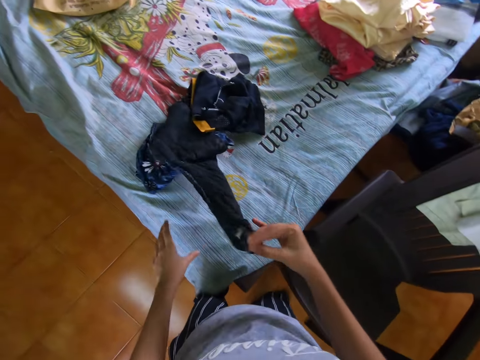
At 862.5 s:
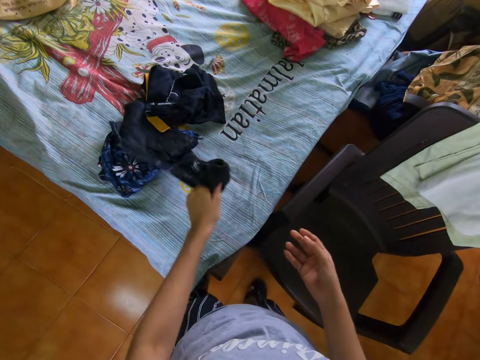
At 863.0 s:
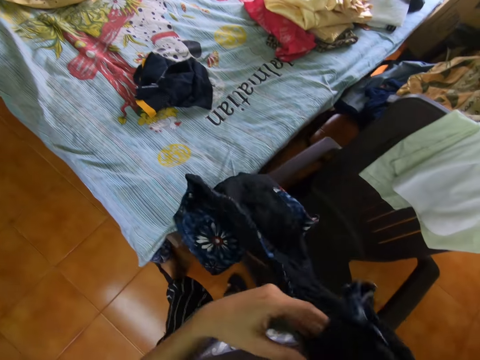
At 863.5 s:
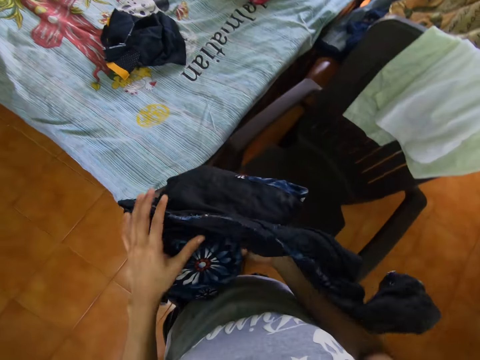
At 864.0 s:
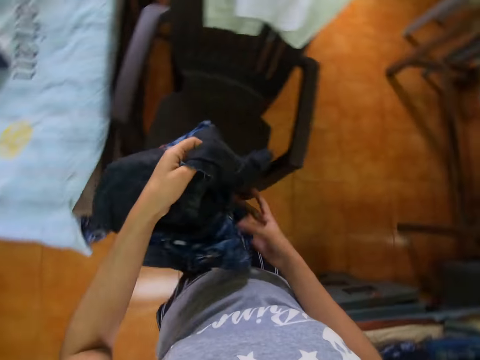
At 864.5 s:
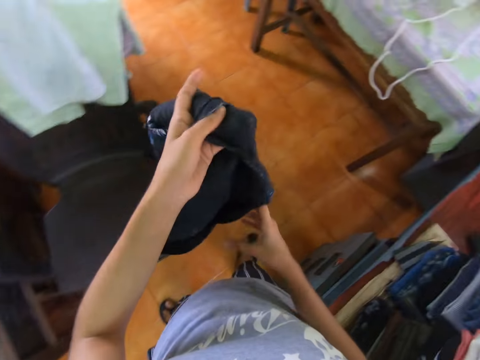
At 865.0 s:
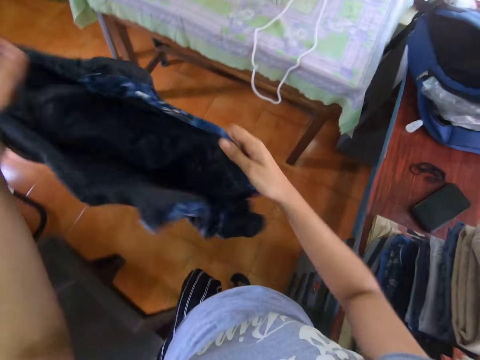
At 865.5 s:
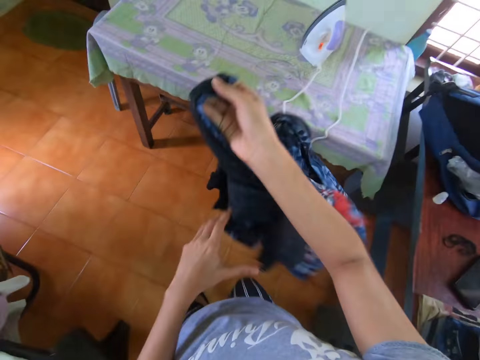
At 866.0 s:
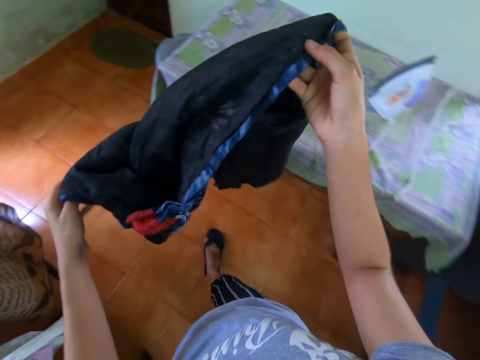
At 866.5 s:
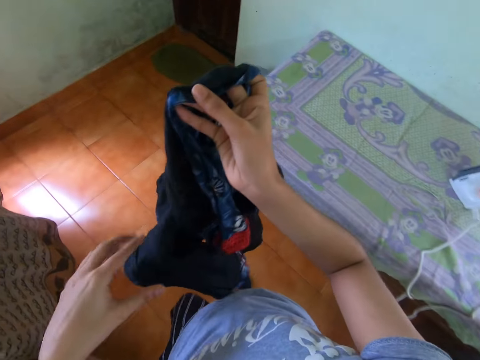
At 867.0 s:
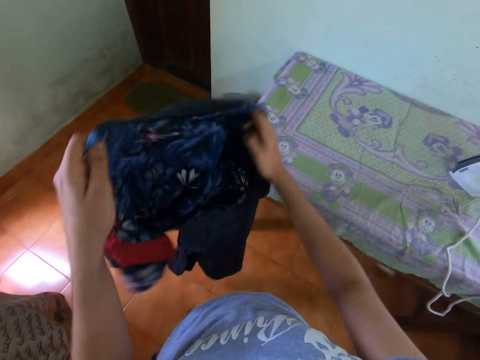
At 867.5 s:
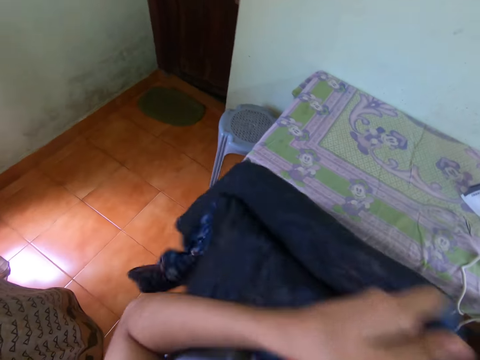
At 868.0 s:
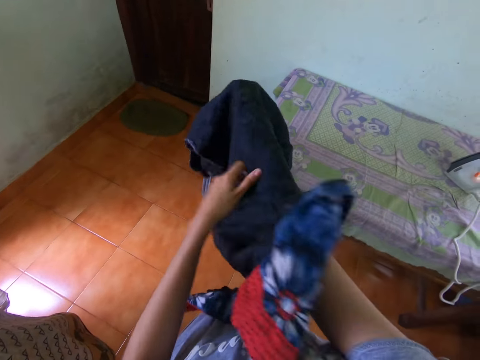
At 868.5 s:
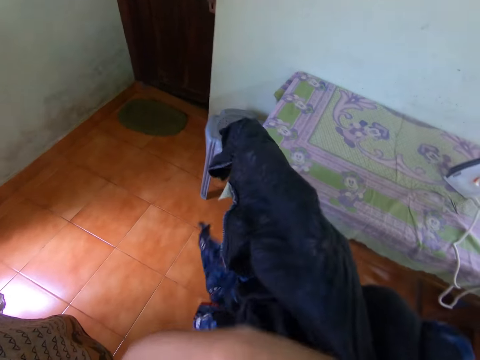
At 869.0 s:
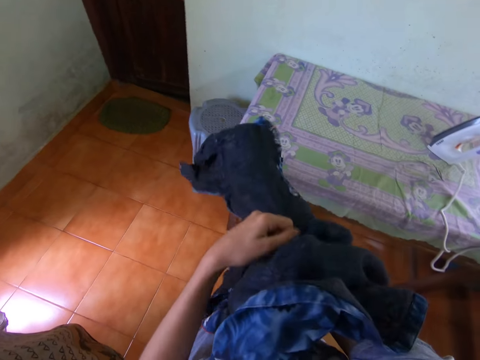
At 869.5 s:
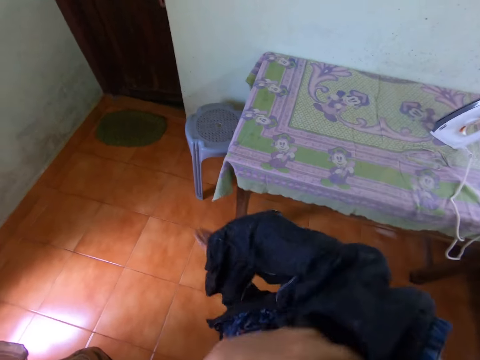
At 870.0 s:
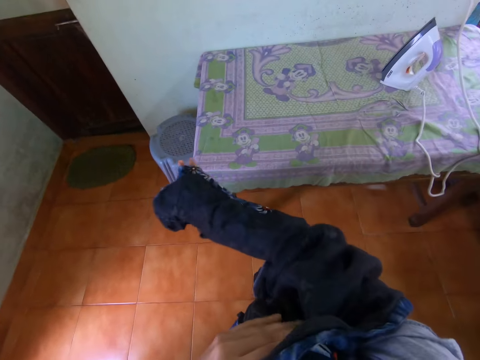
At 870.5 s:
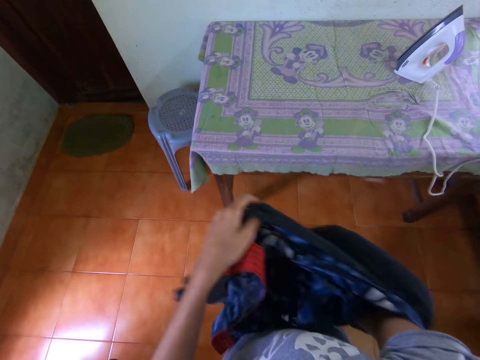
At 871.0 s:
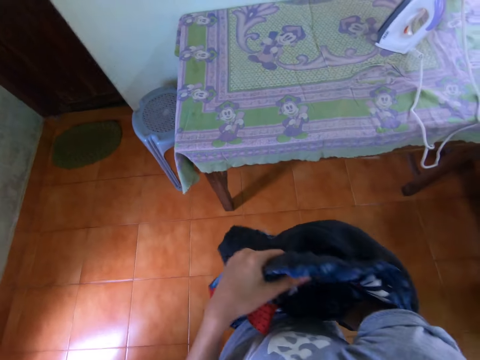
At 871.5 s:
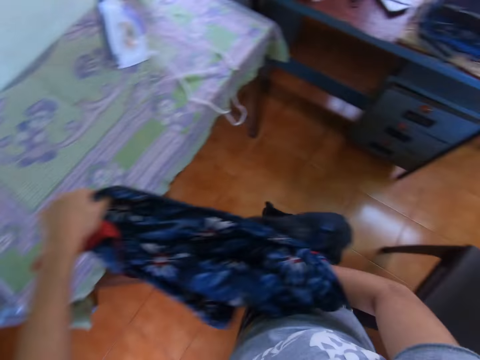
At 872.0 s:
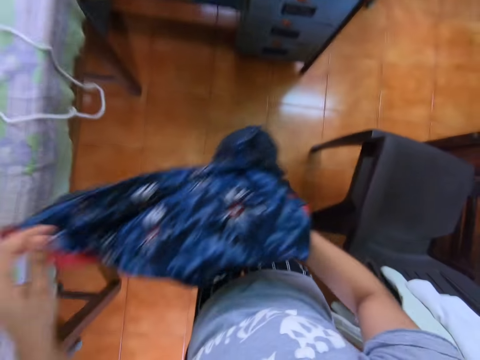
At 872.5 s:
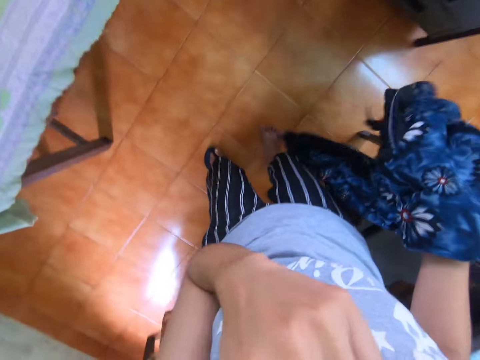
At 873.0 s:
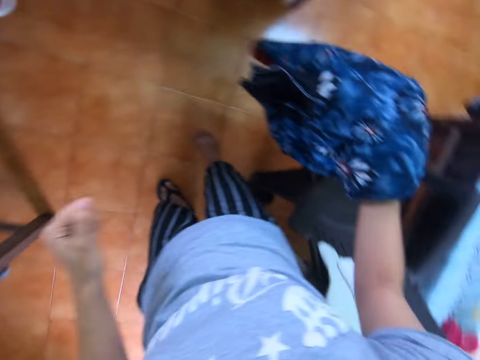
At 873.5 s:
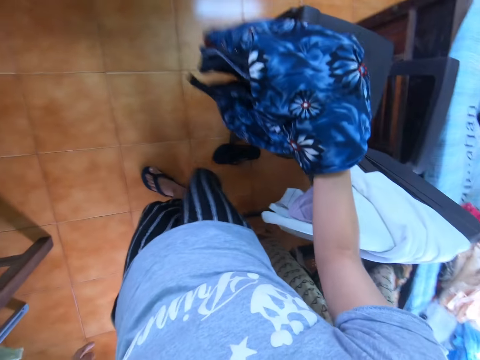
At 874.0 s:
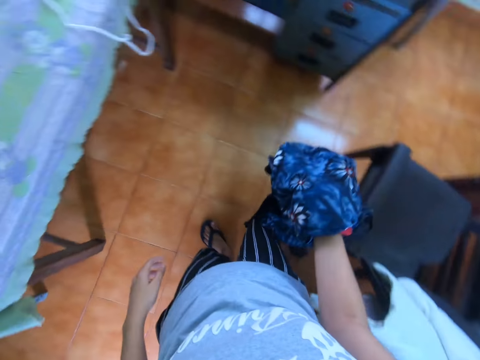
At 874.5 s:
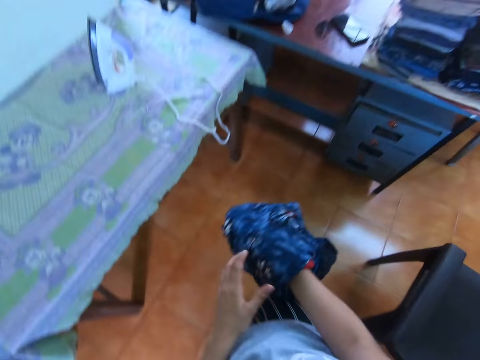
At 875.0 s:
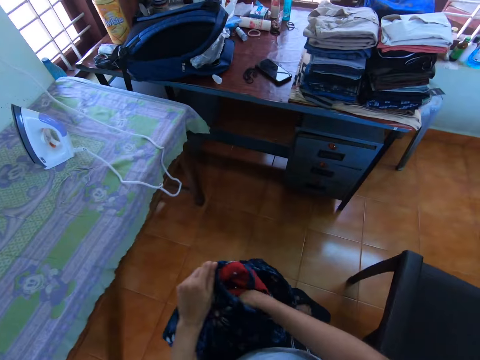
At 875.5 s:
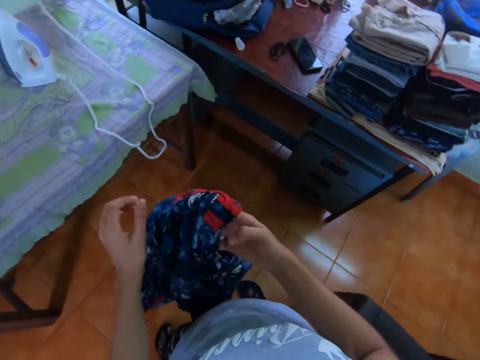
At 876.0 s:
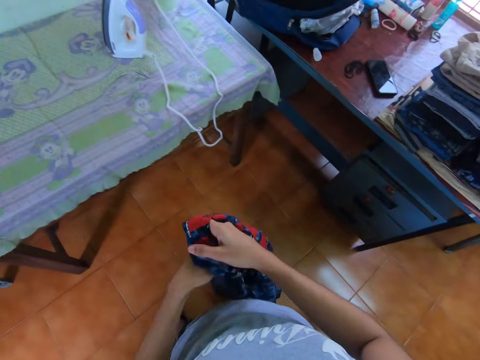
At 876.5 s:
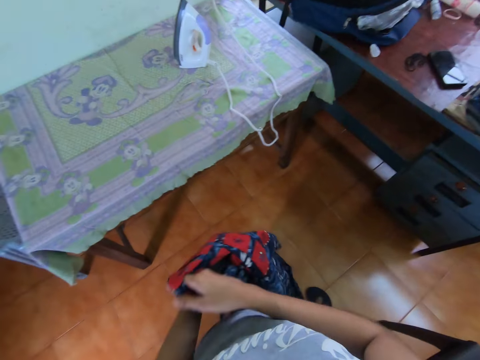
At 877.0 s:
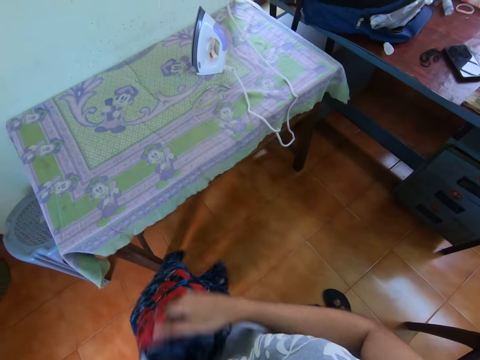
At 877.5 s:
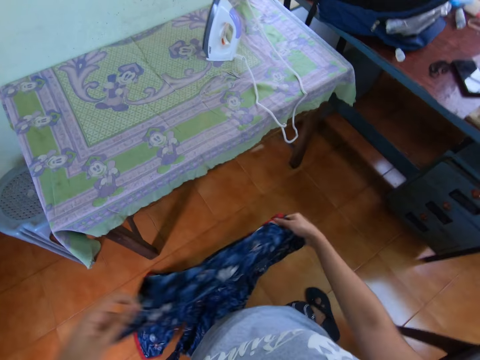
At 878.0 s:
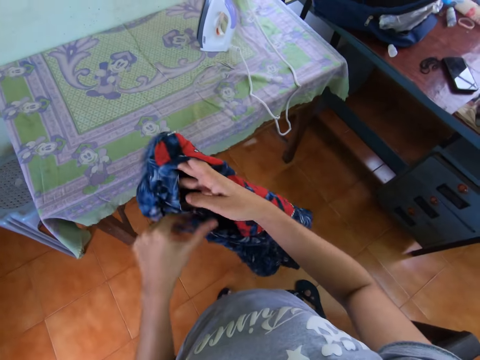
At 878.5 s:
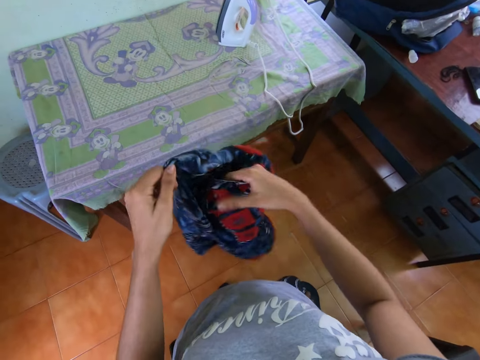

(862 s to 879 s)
The camera wearer walks around the room. They straighten the cloth. They overturn the dress. They rub their face. They touch something. They overturn the dress.

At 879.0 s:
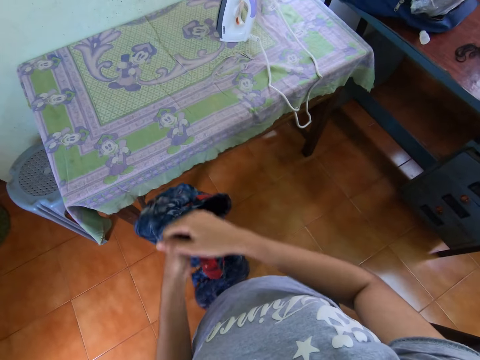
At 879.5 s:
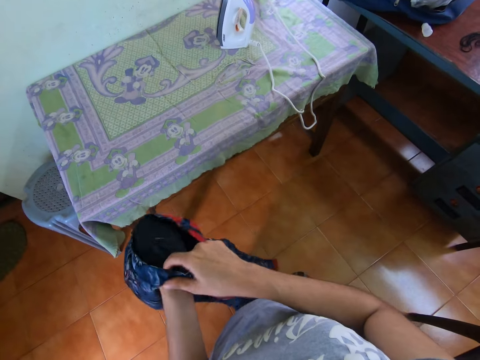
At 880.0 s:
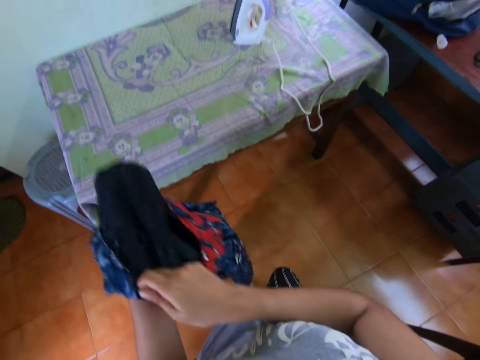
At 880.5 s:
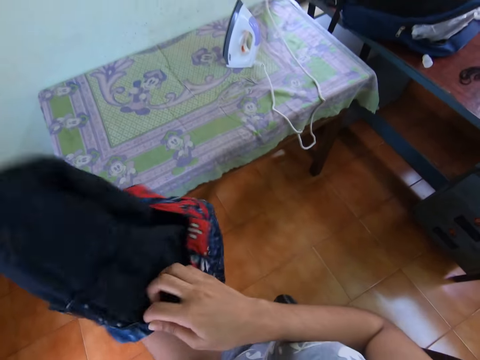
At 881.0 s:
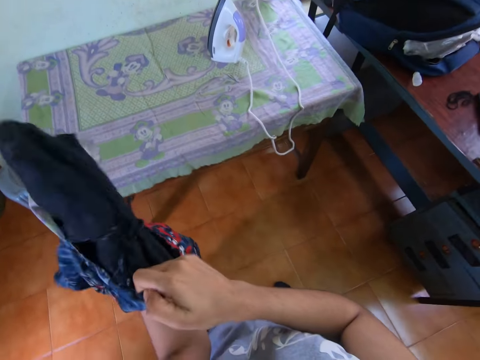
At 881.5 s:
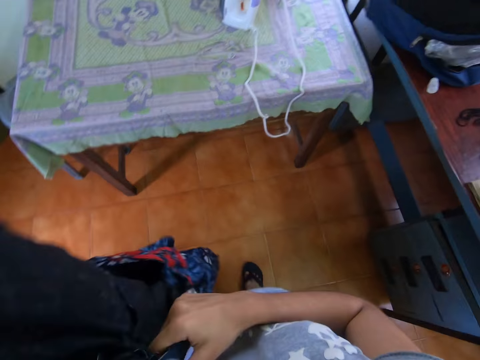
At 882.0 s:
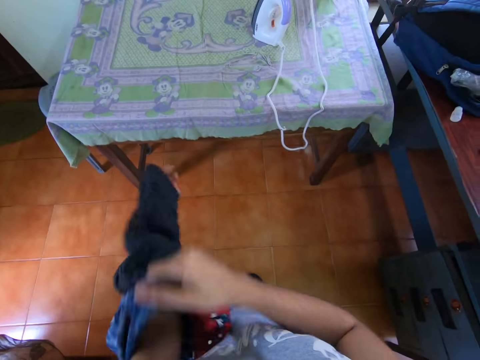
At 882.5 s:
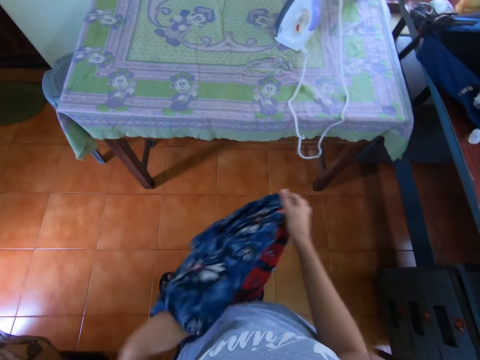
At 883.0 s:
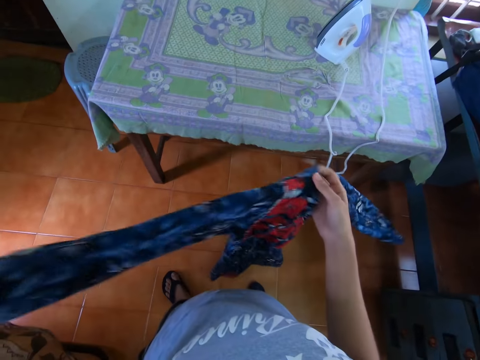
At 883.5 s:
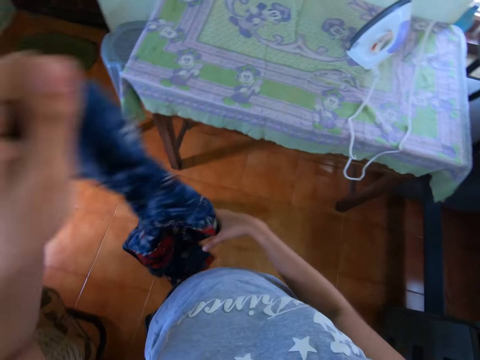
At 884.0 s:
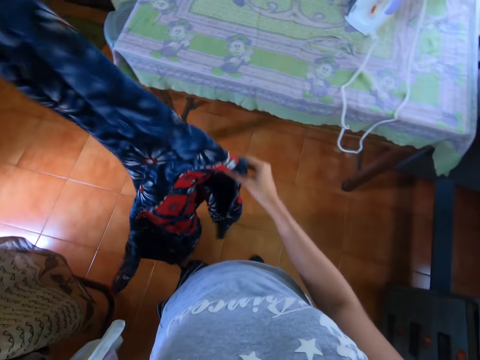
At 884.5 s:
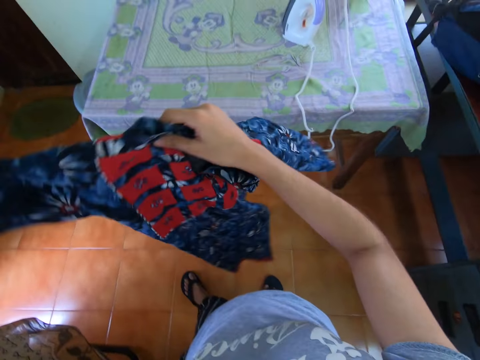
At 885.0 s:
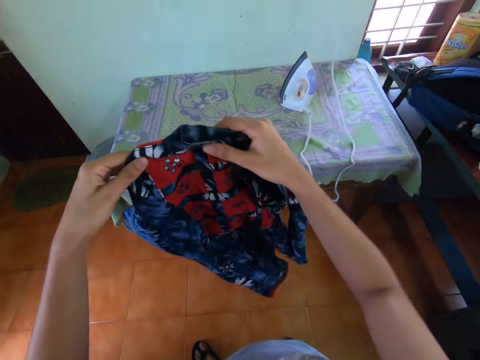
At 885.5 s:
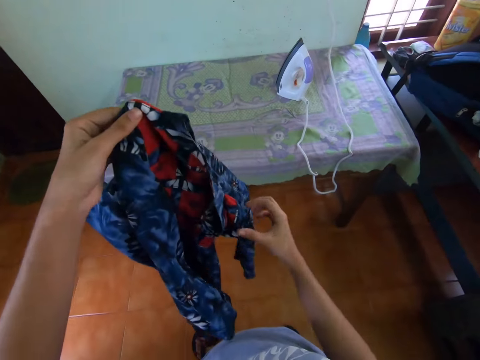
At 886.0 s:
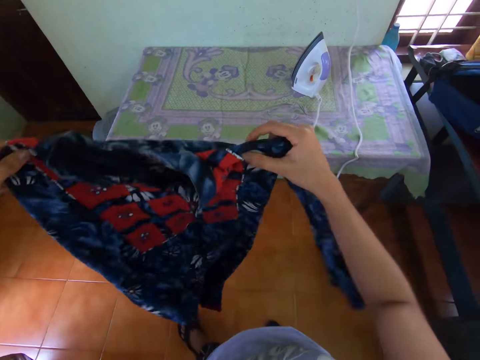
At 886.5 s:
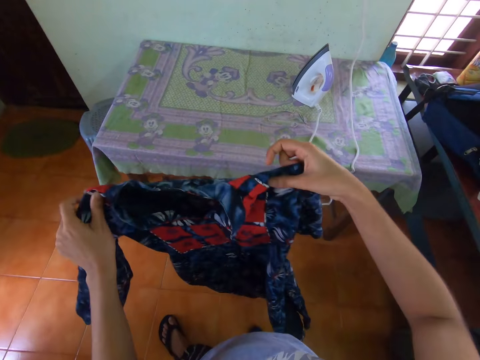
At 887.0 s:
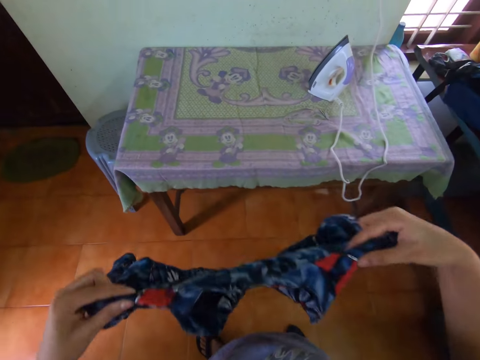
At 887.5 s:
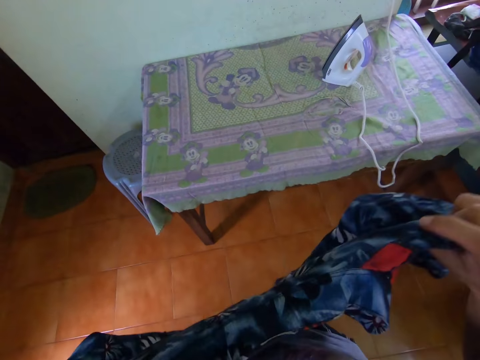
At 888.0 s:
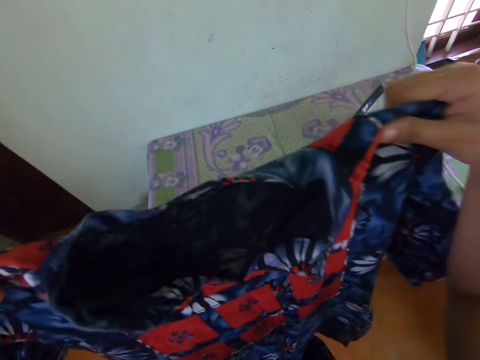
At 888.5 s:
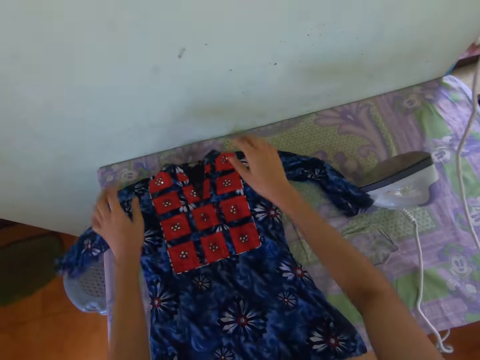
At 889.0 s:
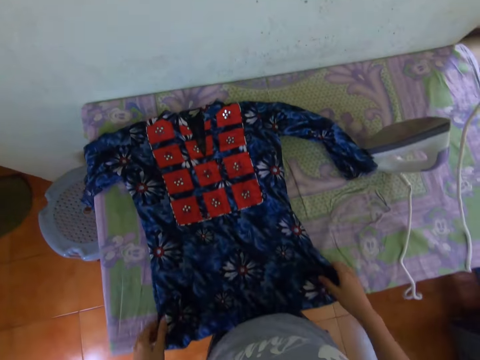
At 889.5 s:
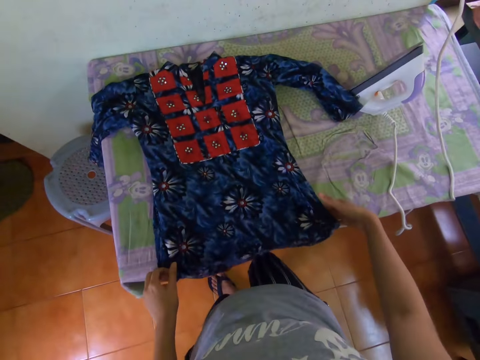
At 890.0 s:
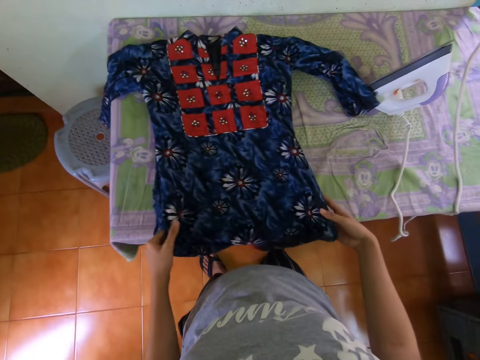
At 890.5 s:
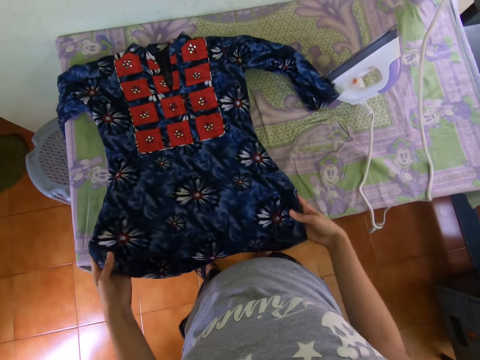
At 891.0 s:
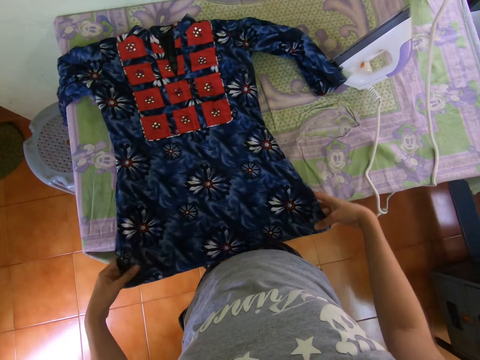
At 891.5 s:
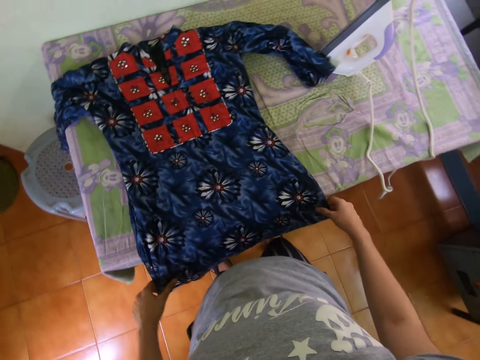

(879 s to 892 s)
The camera wearer puts the cloth on the table. They adjust the dress on the table.
